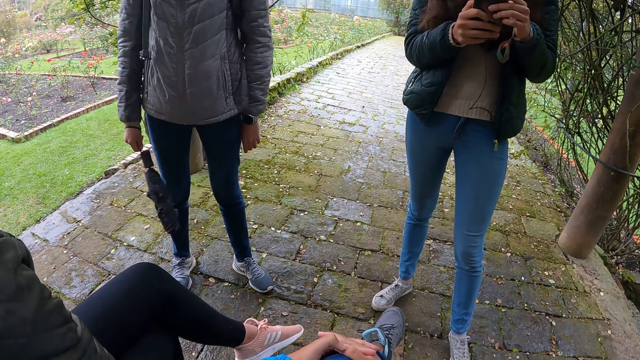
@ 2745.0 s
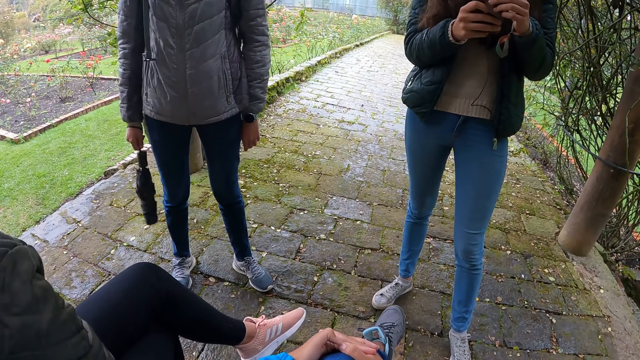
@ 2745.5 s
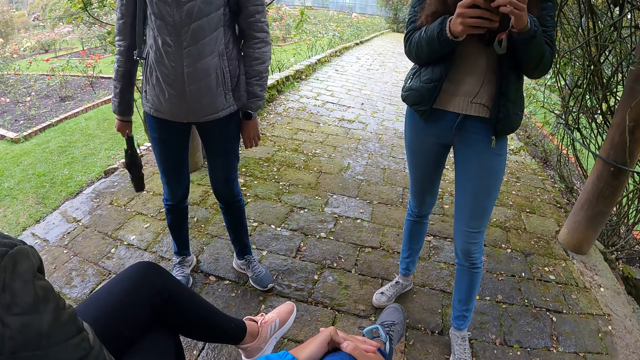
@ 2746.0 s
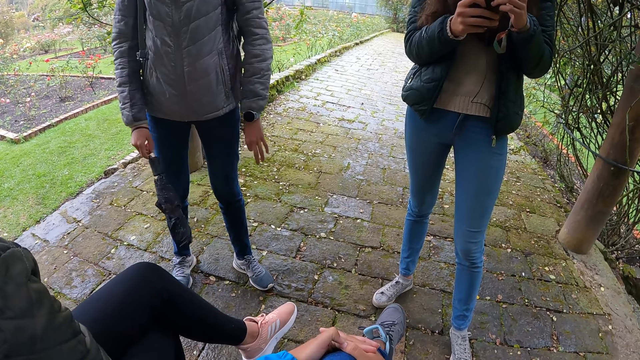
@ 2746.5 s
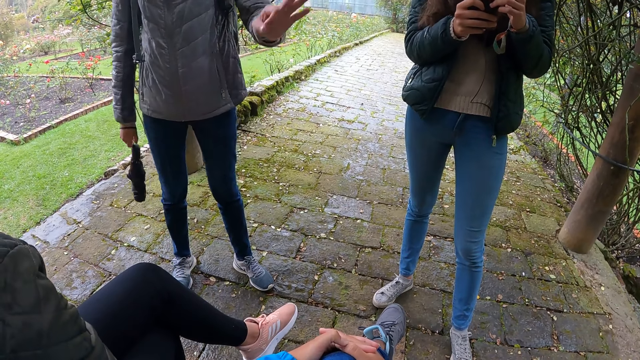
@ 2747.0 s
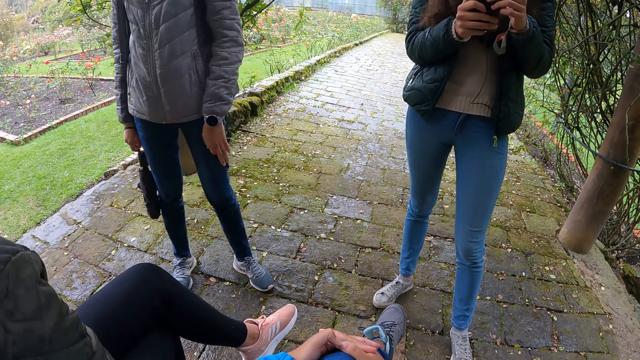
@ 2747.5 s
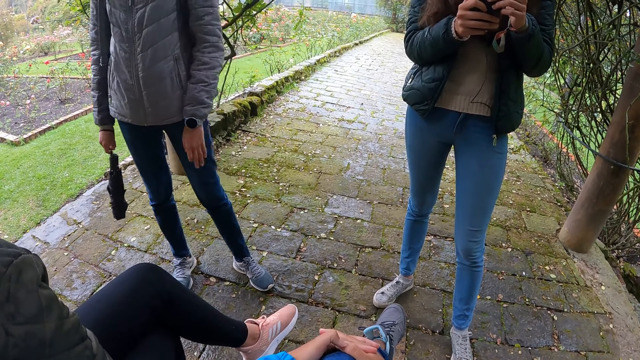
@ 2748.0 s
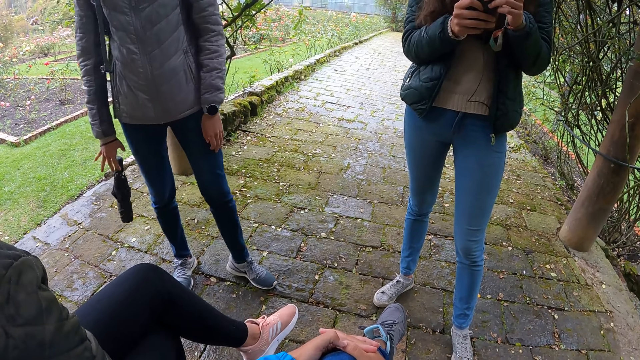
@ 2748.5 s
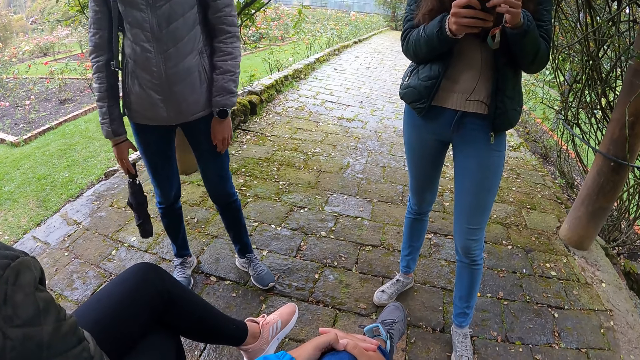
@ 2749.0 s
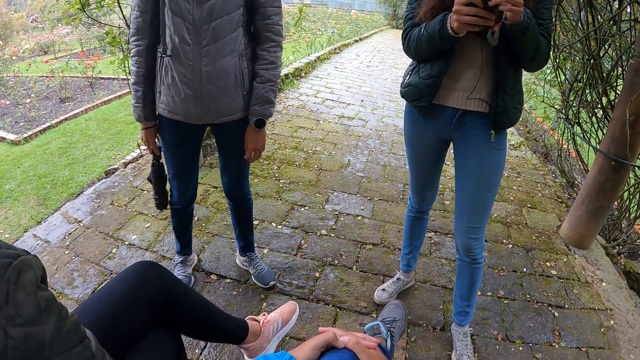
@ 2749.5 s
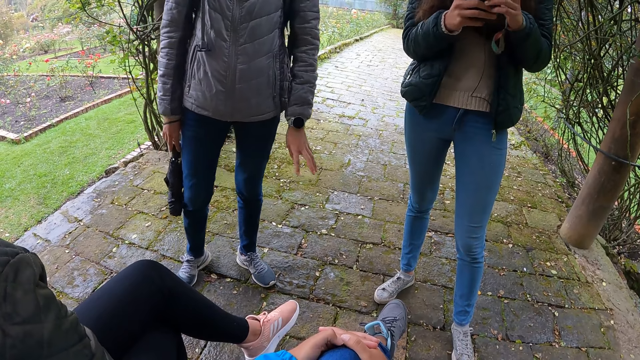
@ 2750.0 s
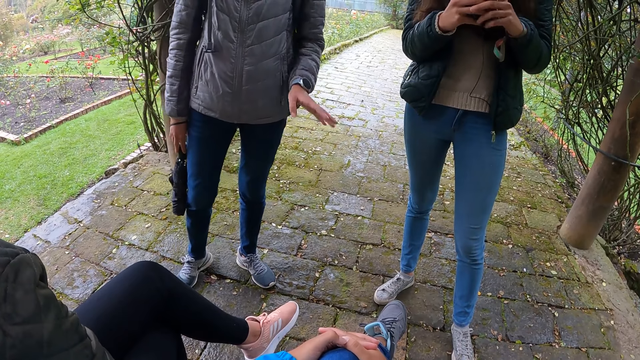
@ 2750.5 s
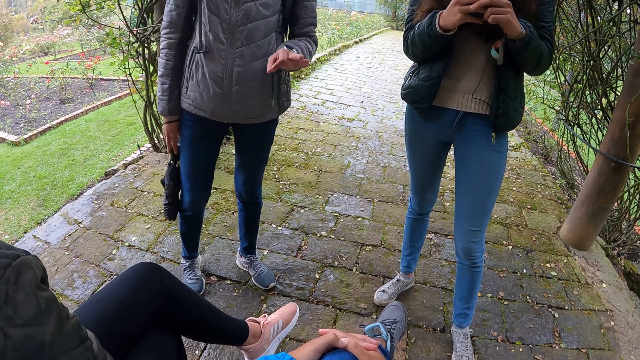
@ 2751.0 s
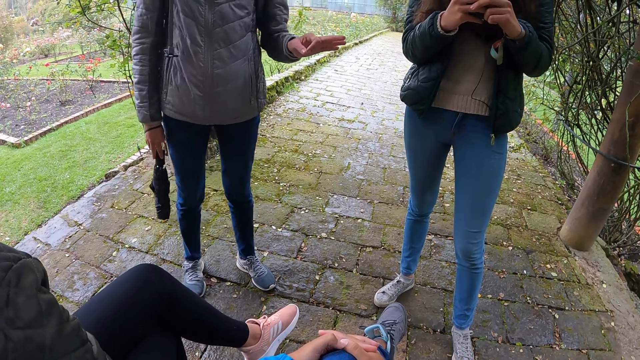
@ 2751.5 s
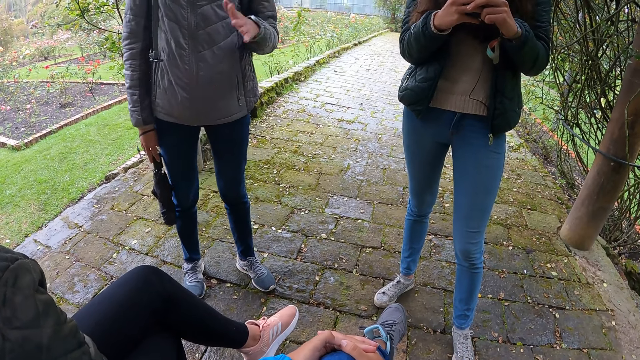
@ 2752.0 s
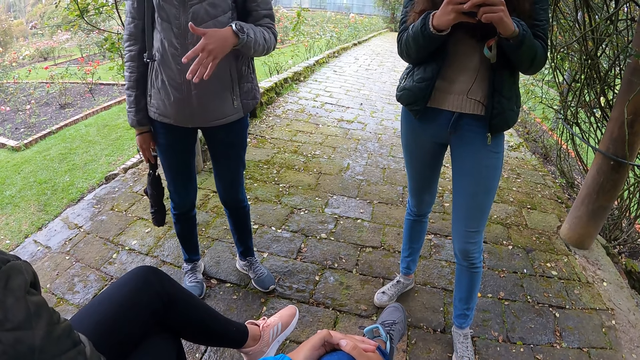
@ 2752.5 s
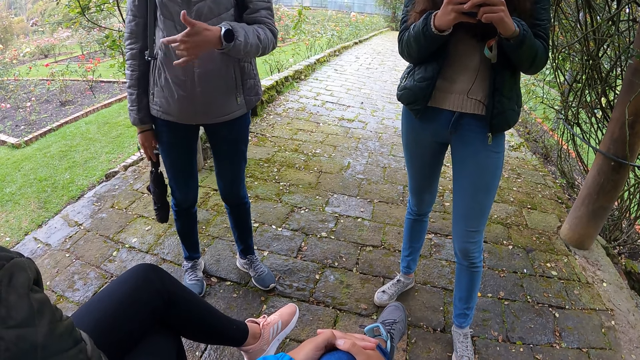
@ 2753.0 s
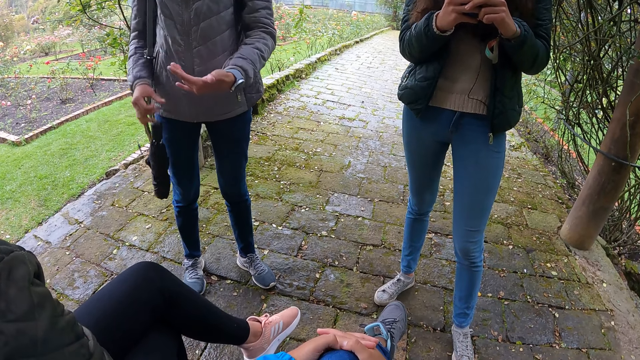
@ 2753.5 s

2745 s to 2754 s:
The woman holds the umbrella with her right hand. The woman interacts with the camera wearer and the other women. The woman gestures with her left hand.

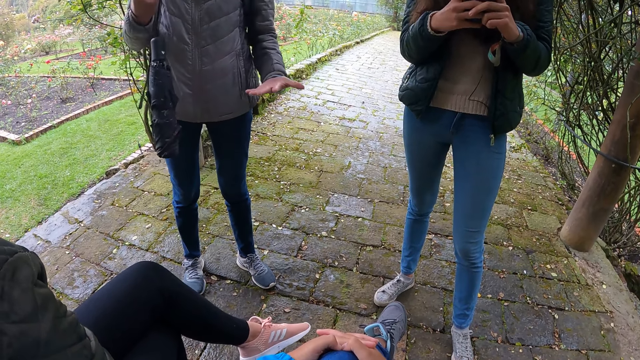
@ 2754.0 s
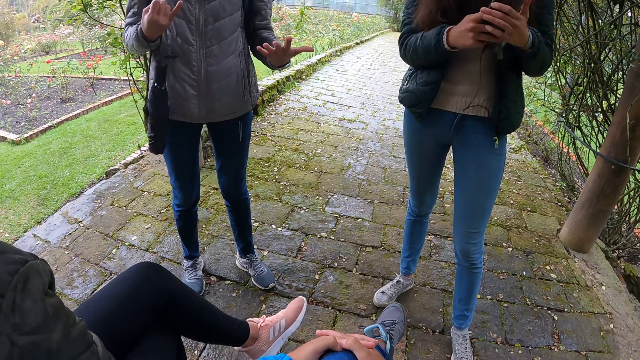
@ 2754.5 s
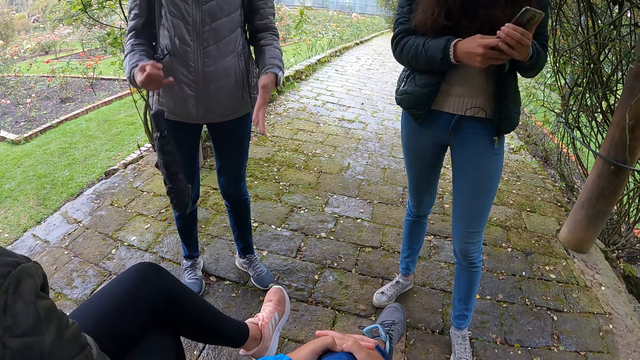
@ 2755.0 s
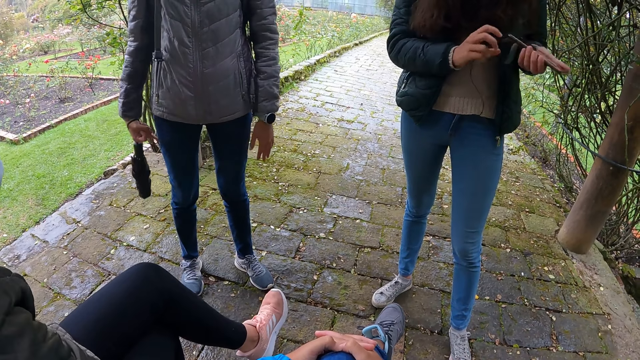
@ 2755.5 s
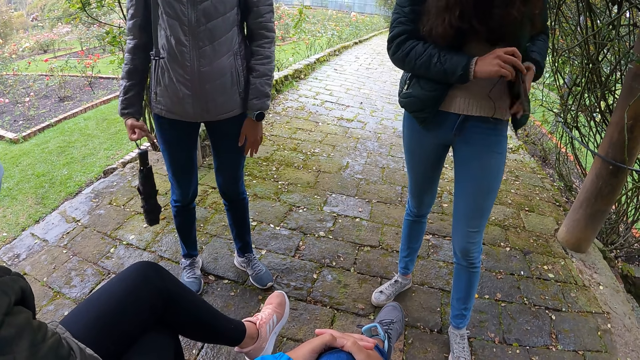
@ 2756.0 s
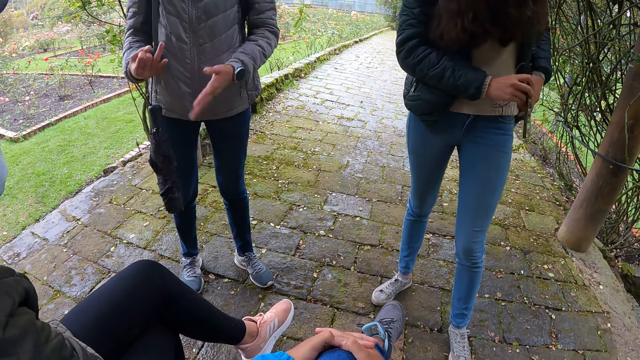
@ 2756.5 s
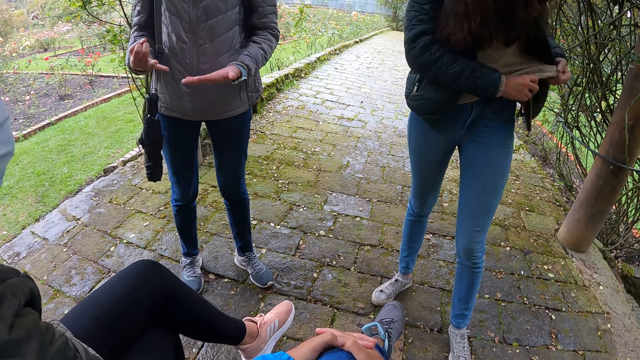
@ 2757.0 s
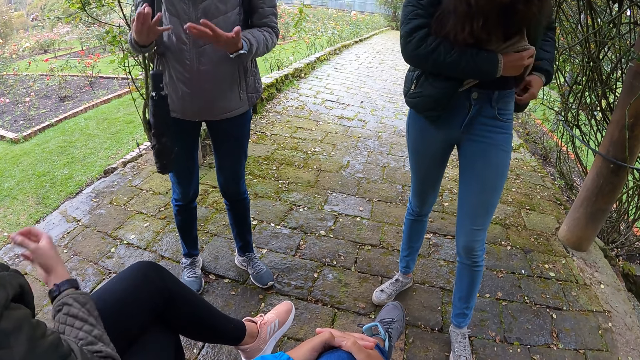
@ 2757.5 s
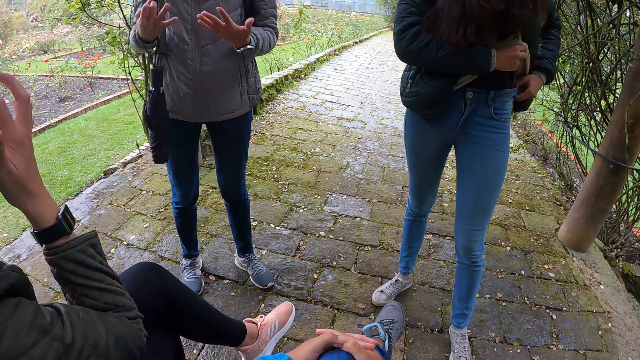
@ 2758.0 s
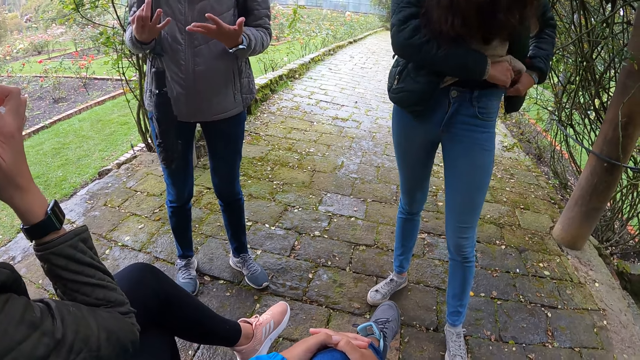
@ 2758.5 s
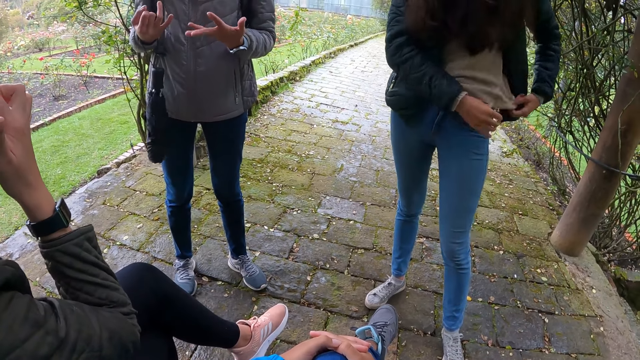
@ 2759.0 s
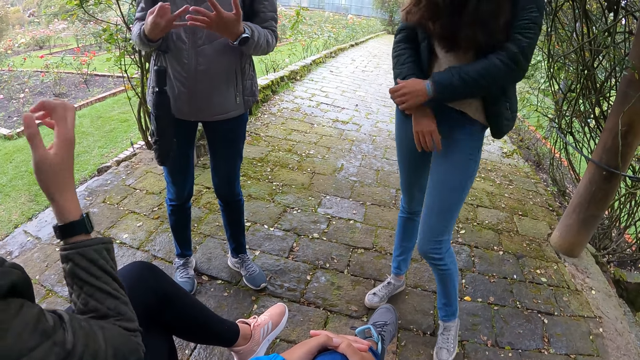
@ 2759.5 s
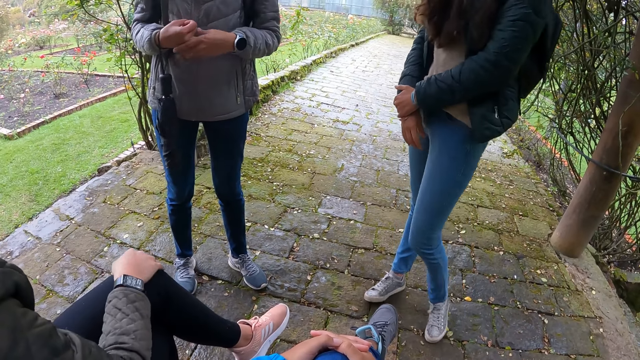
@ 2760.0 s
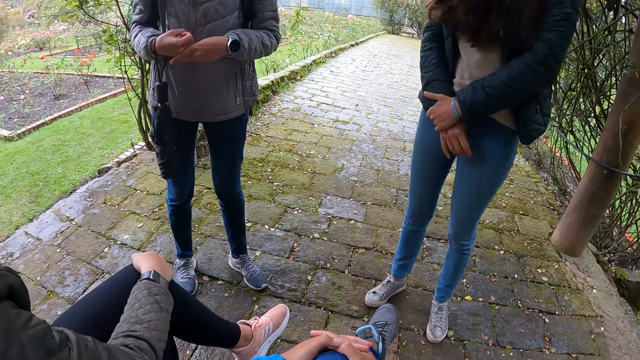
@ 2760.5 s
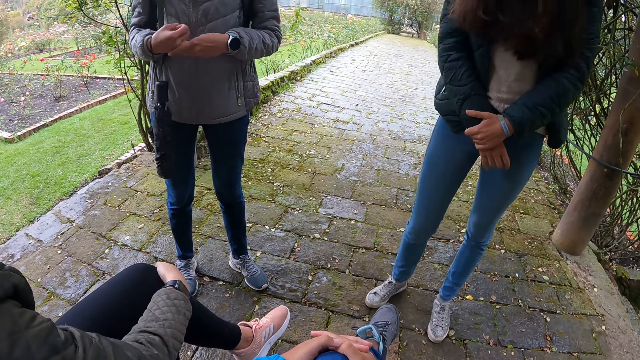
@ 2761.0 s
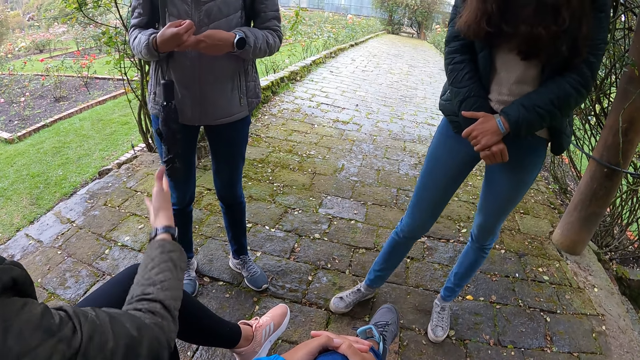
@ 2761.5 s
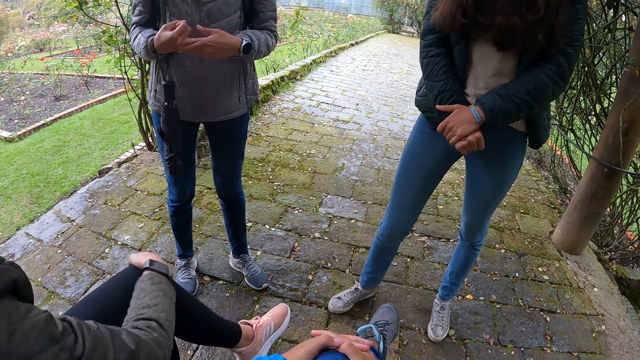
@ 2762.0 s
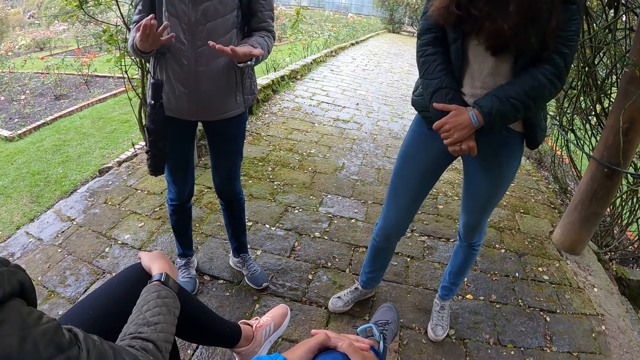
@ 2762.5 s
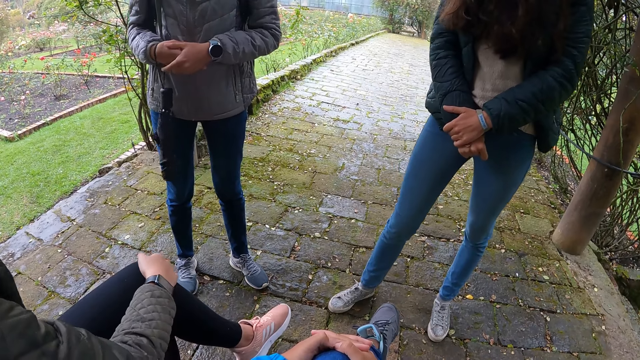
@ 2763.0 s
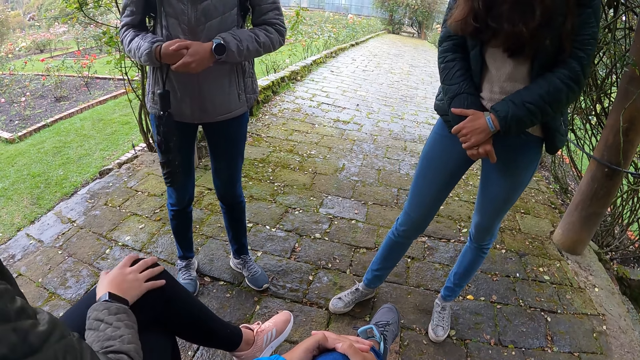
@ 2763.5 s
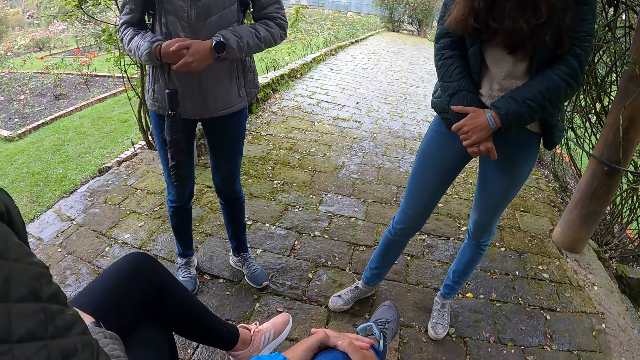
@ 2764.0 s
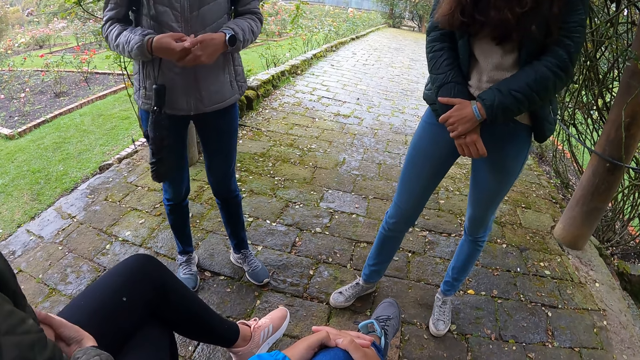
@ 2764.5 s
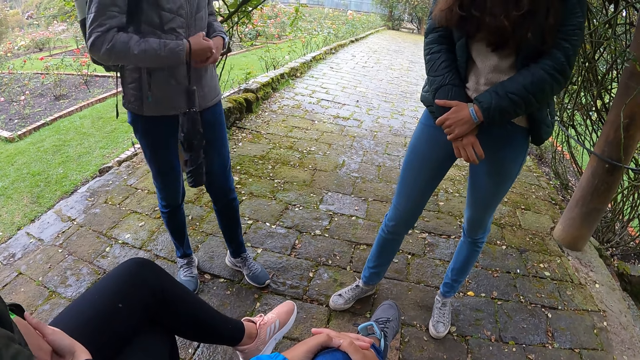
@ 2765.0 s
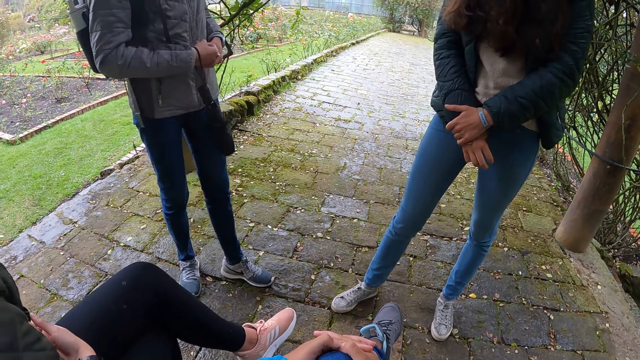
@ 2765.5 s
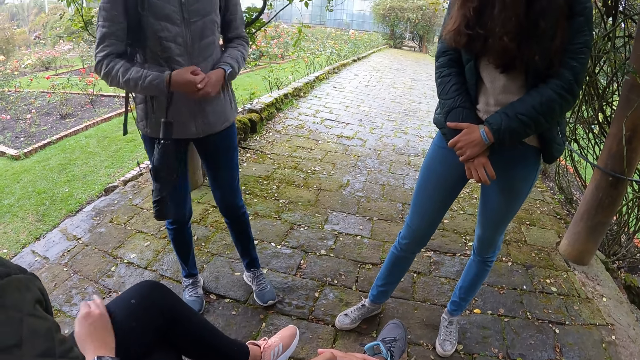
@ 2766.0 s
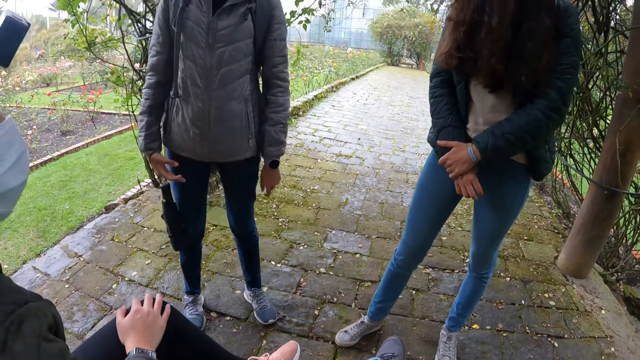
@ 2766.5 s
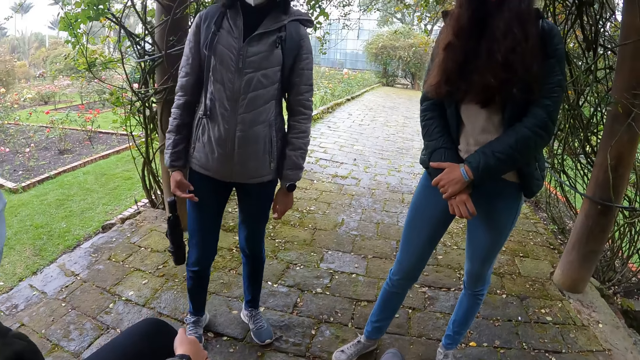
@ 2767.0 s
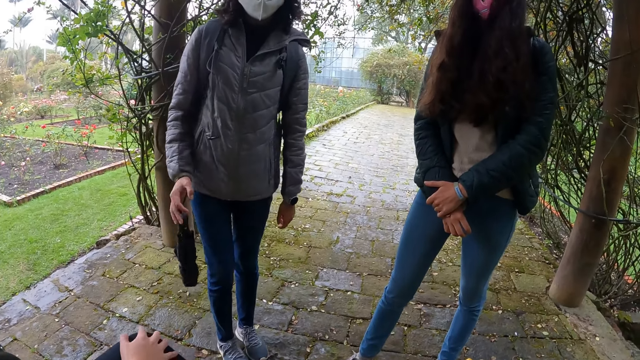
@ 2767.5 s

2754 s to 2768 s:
A woman gestures with her hands. Another woman holds the phone with her left hand. She passes the phone from her left hand to her right hand. She puts the phone away in her cloth with her right hand. A third woman raises the right hand. The first woman moves both hands. The third woman touches the foot and points at the first woman. The first woman moves both hands. The third woman moves her hand on the foot. The first woman drops both hands.
